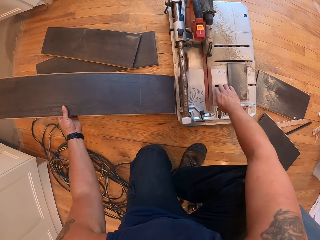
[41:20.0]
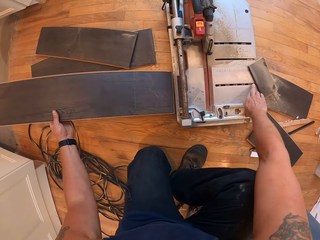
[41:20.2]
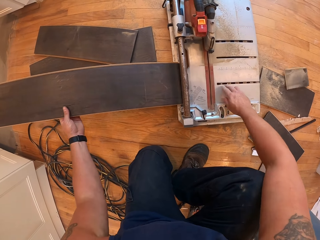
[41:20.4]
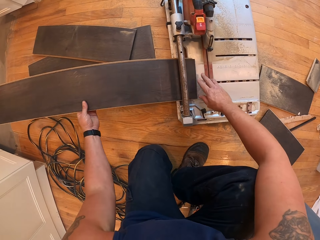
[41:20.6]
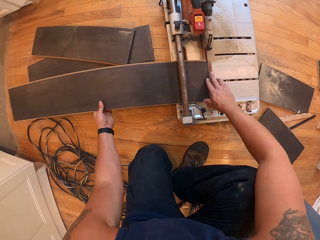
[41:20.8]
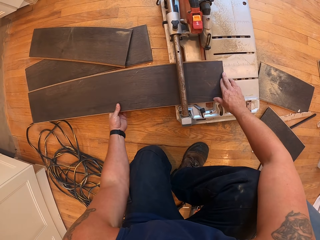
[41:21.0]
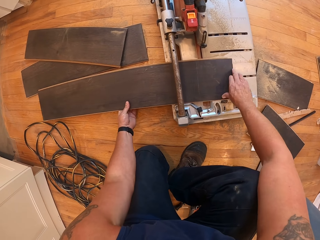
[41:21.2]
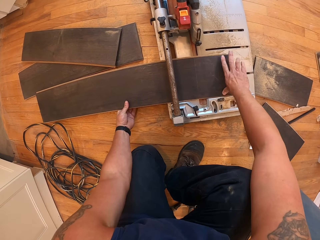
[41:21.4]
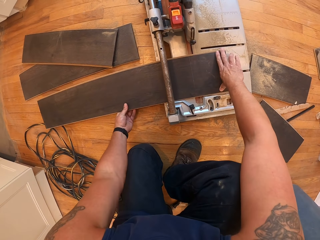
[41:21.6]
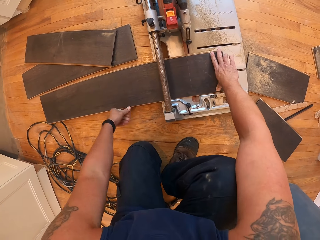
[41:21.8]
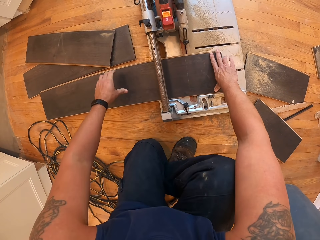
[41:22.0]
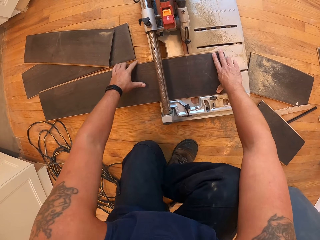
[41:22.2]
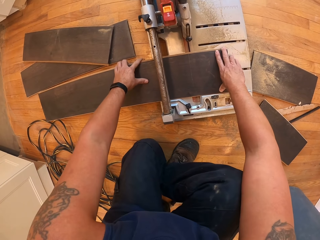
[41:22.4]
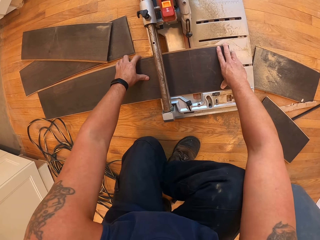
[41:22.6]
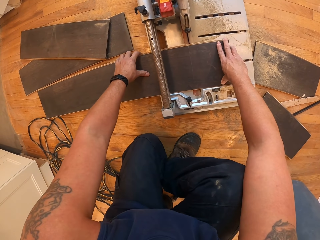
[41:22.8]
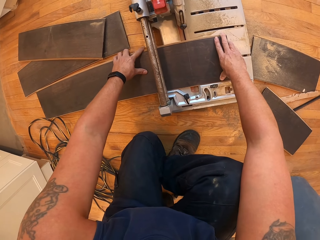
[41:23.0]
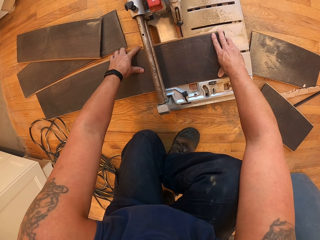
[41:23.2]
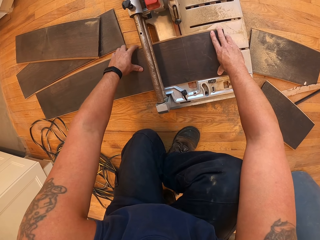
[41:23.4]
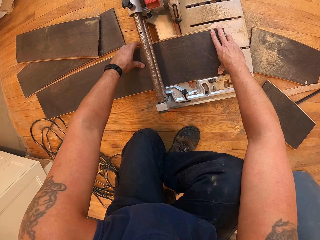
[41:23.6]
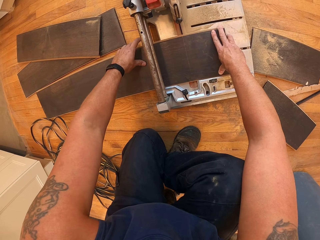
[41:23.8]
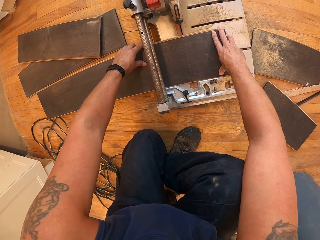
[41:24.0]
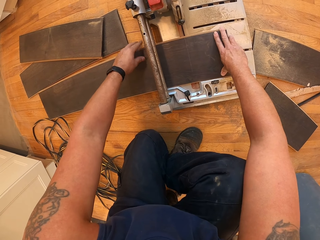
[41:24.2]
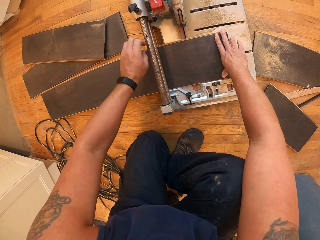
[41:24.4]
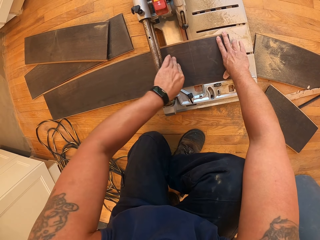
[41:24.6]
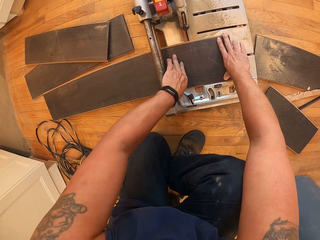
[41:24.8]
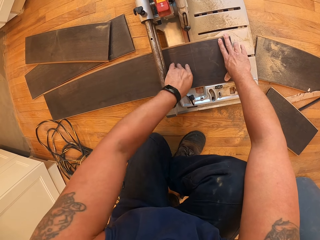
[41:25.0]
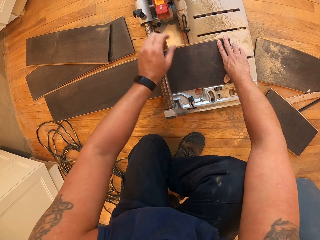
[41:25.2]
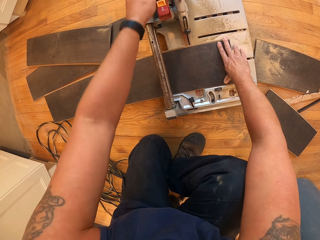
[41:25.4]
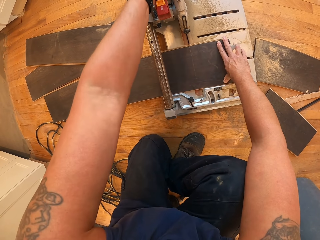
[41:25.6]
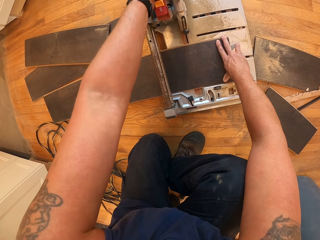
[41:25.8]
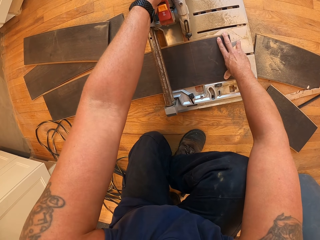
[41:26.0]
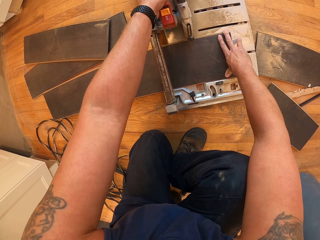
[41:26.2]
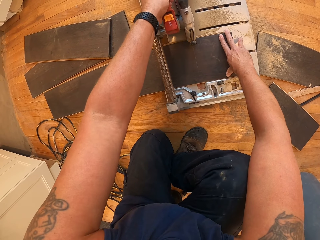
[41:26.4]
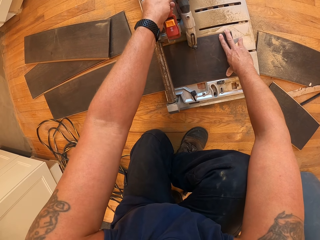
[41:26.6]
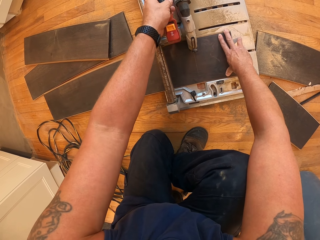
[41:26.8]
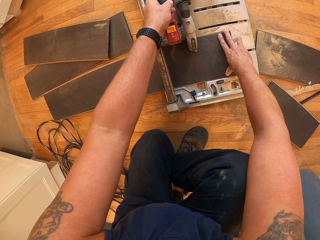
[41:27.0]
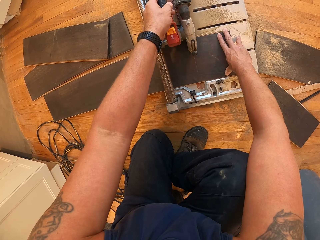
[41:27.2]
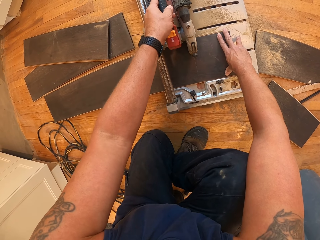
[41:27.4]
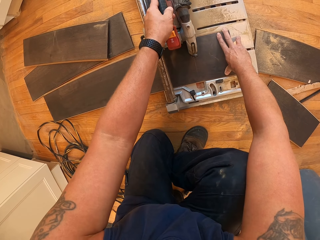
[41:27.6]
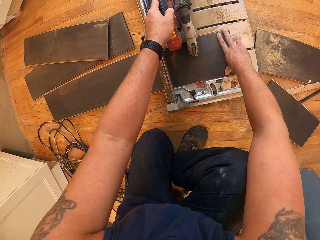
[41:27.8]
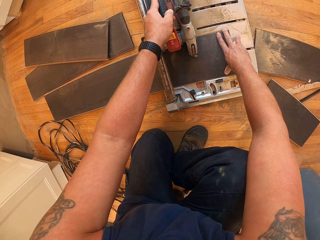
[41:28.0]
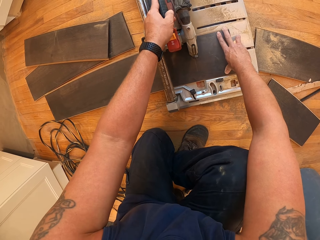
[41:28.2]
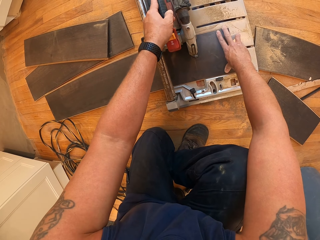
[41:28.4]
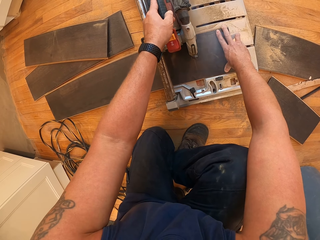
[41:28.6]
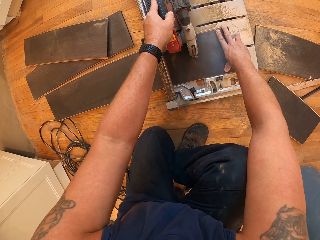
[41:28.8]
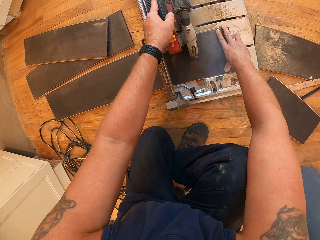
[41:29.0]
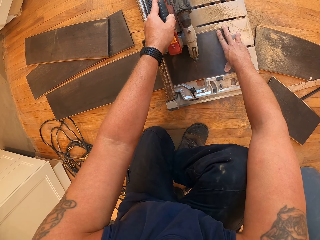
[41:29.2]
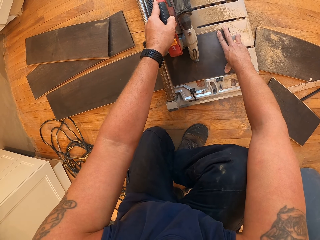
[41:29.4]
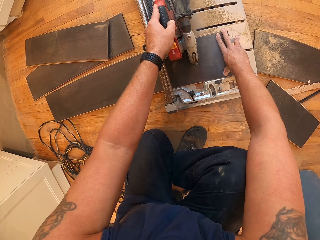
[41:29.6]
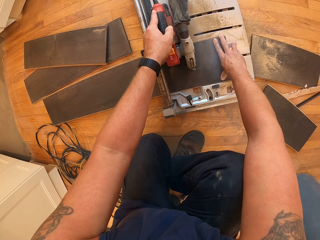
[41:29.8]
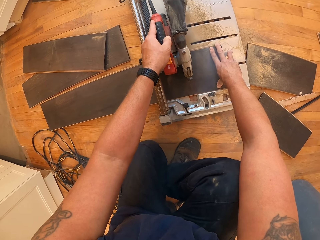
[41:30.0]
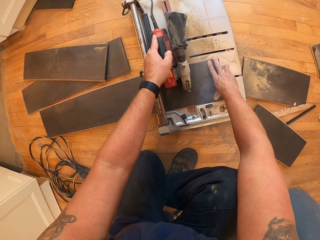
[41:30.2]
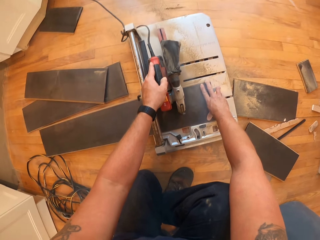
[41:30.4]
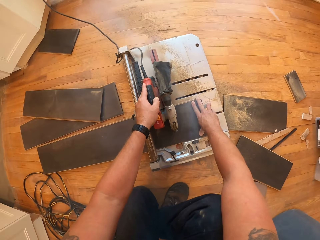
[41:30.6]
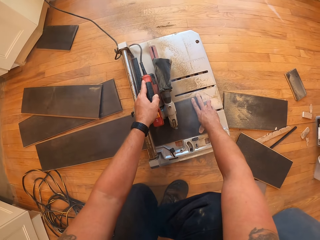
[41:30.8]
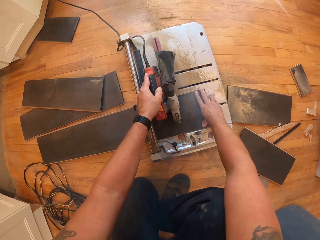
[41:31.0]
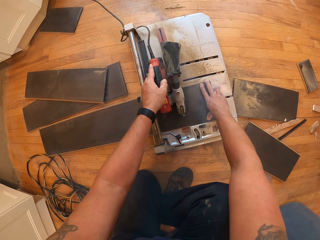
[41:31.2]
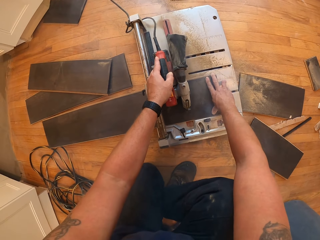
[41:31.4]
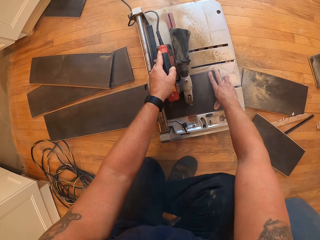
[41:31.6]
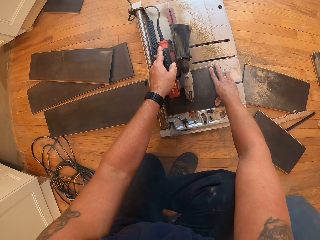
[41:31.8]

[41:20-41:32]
The camera wearer places the plywood in a flooring saw with his left hand. He cuts through the plywood with the flooring saw.

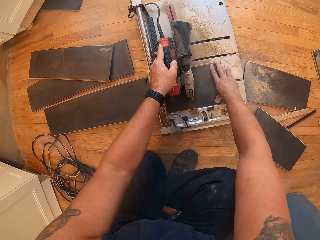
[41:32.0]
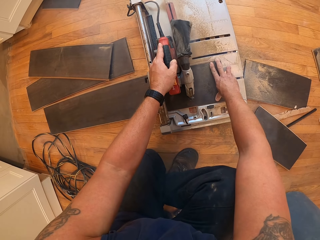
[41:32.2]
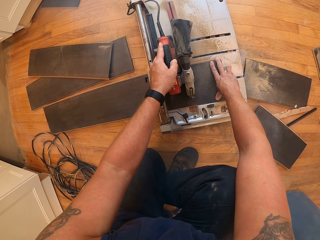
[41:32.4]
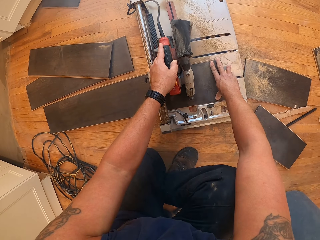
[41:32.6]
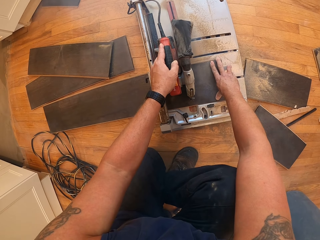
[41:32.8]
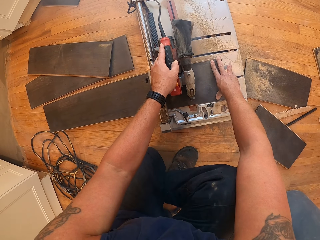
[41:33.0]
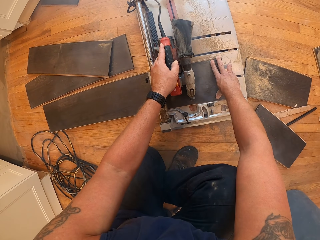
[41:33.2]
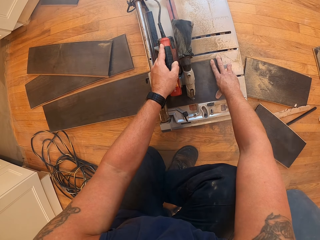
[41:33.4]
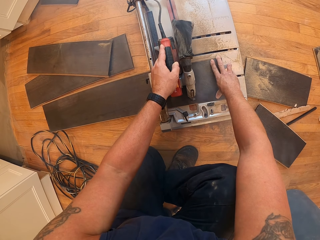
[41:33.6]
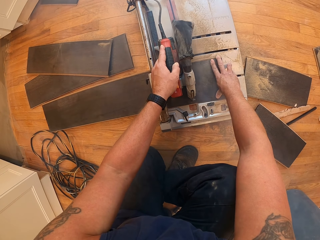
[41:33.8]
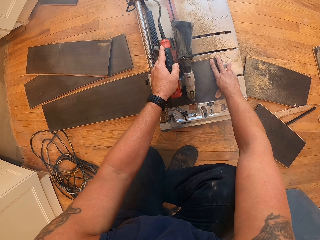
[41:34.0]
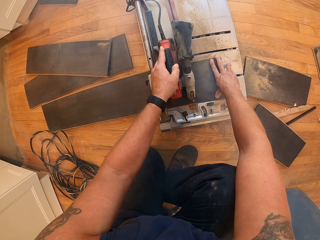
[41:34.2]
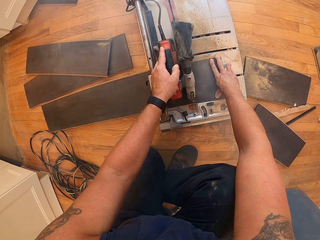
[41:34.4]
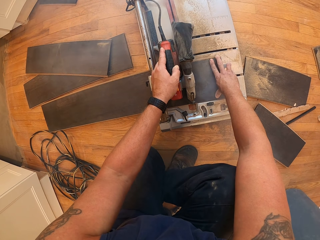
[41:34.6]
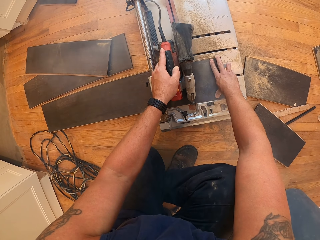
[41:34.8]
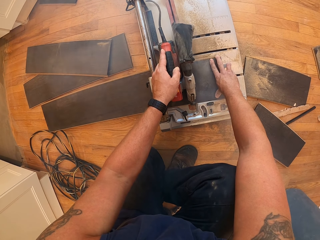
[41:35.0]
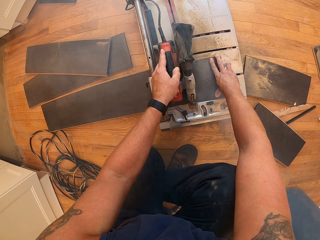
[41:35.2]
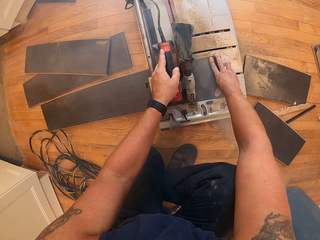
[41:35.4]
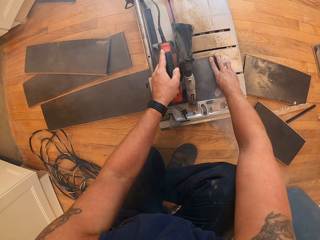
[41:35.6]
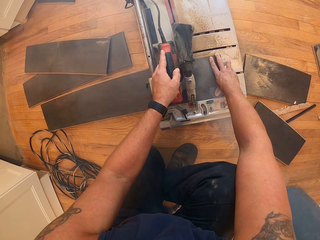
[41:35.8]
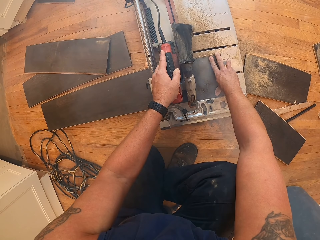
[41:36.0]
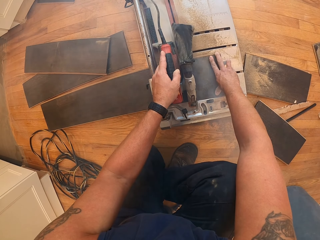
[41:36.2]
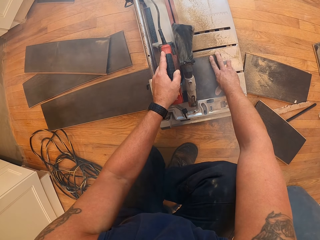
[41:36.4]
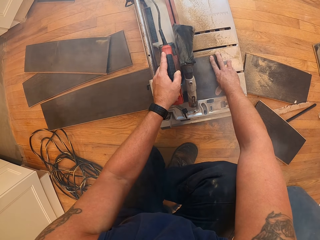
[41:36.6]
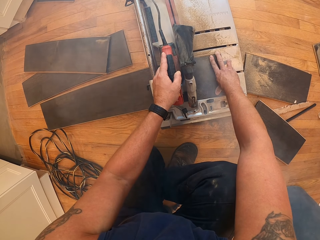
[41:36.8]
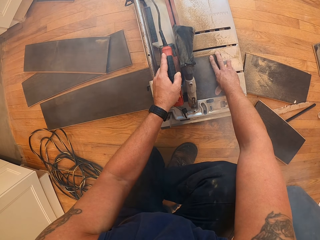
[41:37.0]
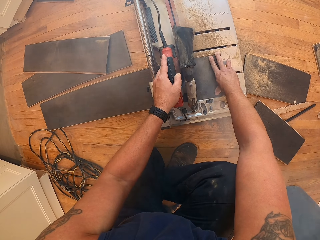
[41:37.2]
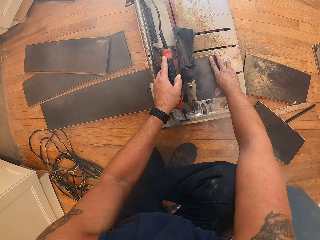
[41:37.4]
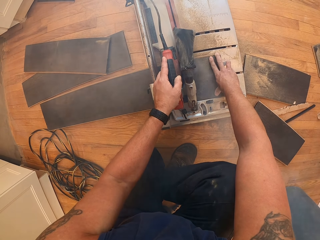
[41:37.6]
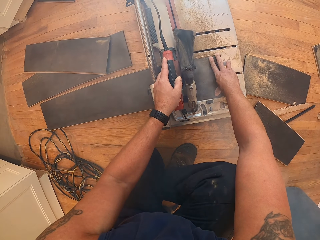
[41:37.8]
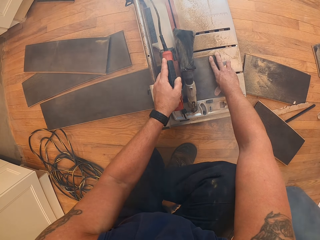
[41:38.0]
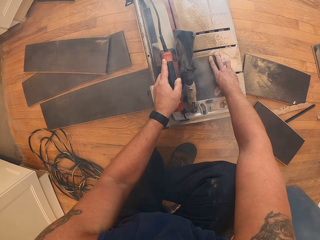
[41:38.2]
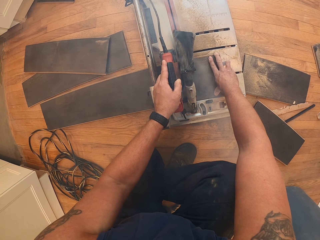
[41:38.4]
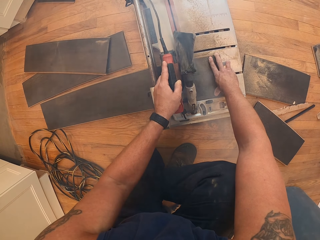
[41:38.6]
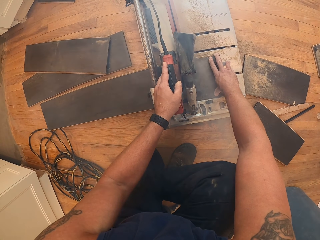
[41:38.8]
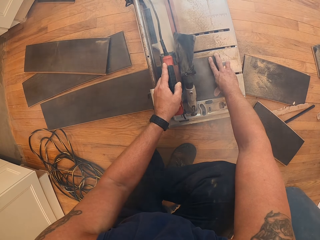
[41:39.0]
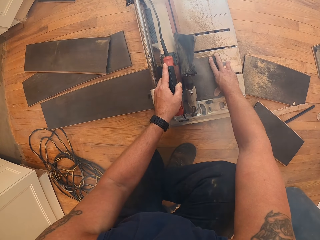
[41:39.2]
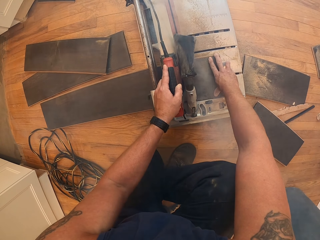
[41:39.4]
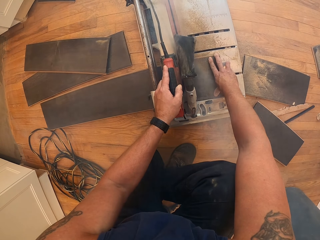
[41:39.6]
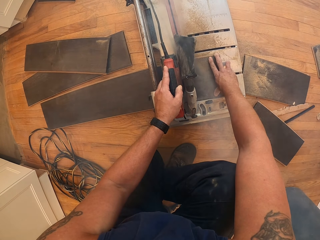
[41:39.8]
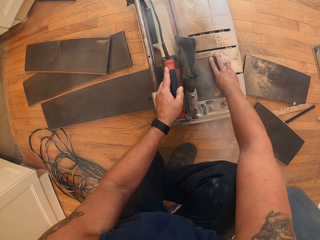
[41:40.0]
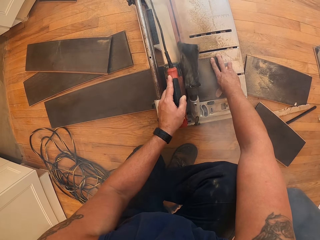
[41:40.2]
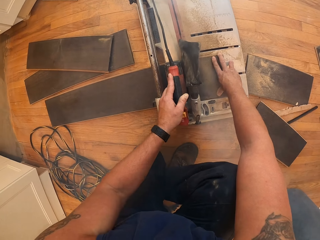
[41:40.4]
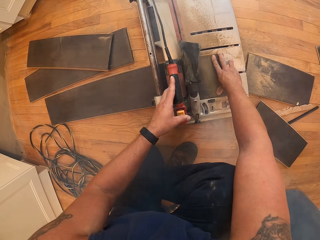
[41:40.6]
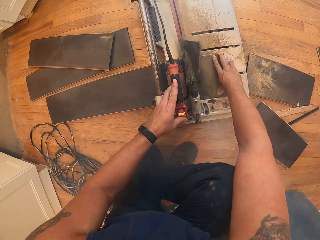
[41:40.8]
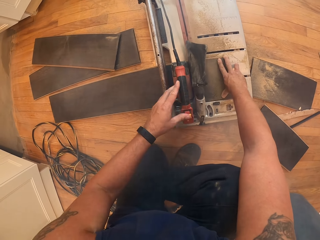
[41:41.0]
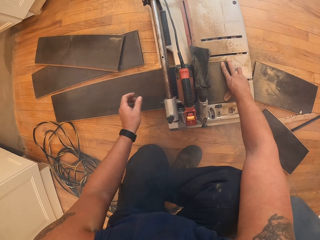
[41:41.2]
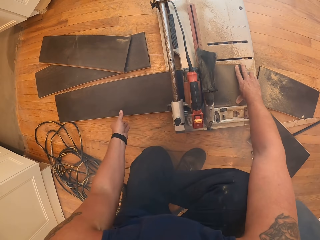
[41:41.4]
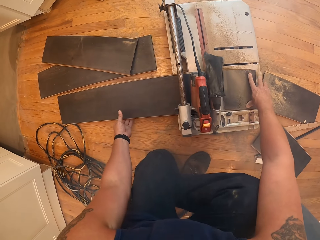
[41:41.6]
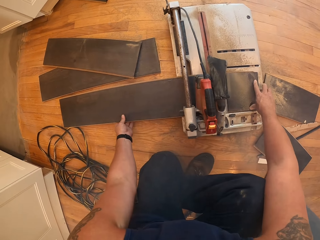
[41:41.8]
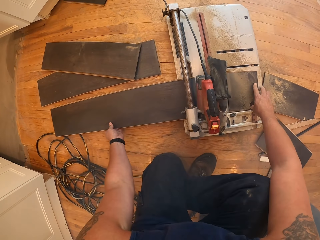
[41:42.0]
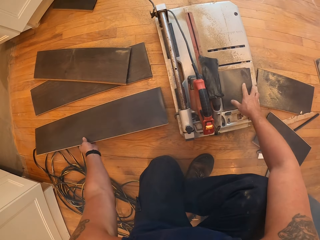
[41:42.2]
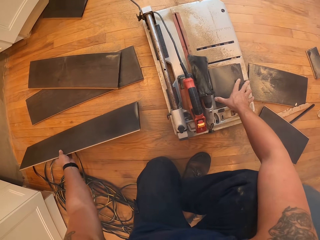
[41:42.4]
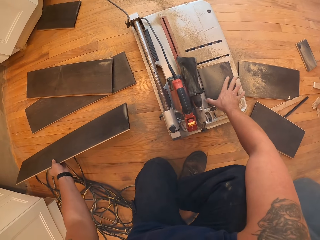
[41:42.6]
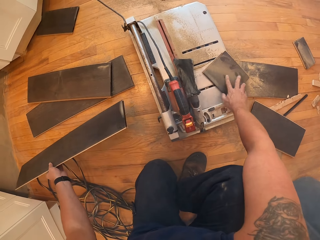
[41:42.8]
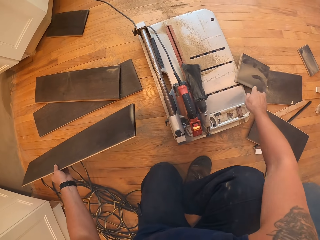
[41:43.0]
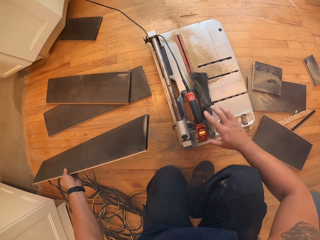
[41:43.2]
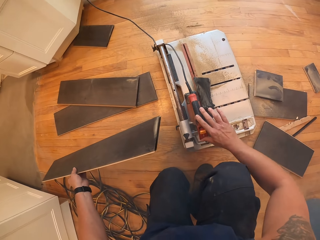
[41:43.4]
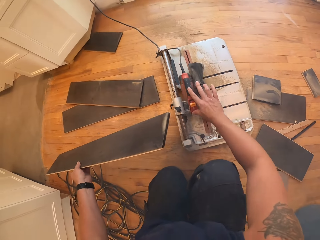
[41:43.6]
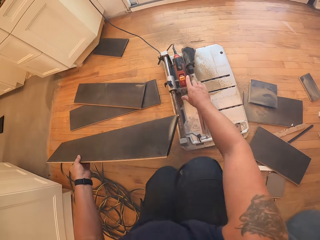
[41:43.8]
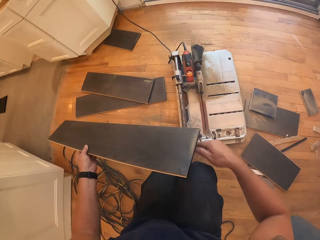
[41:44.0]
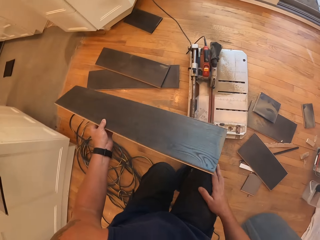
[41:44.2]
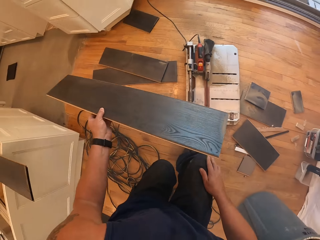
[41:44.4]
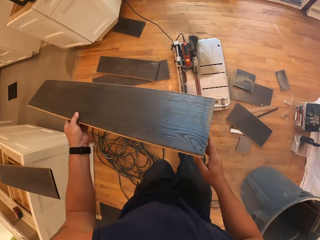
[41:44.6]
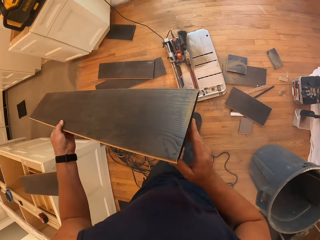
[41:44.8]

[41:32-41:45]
The camera wearer picks up the sawed plywood or kerdi board from the flooring saw or wood cutter with his left hand. He moves a piece of the kerdi board with his hand. He moves the wood cutter machine with his hand.
